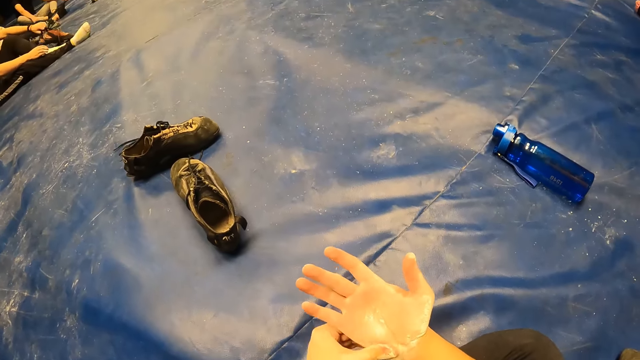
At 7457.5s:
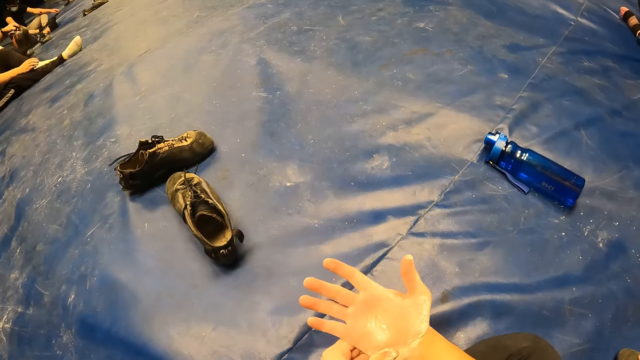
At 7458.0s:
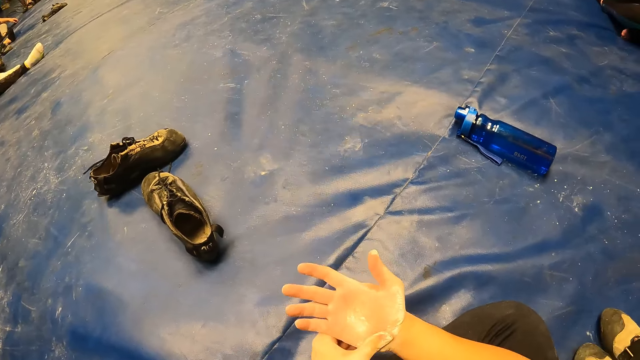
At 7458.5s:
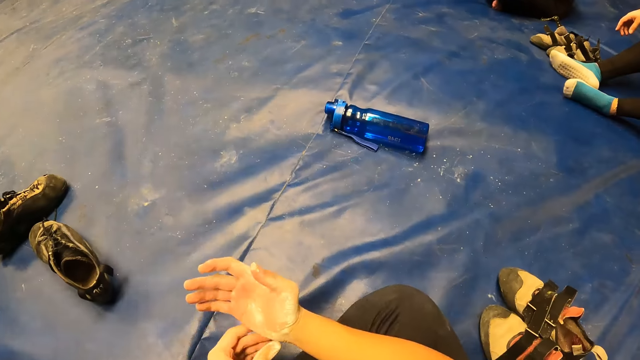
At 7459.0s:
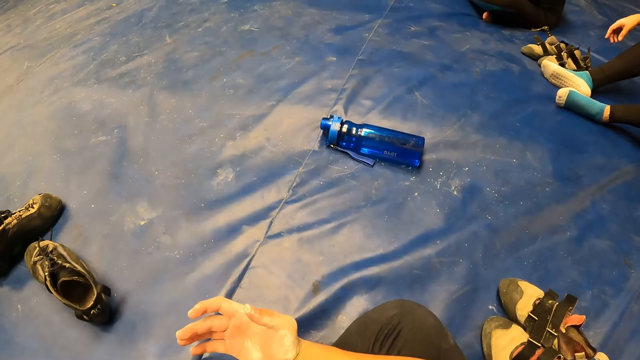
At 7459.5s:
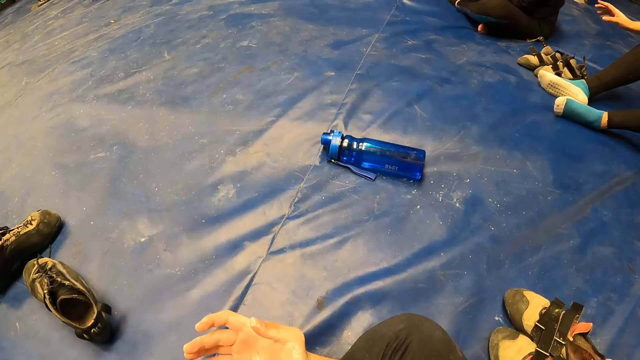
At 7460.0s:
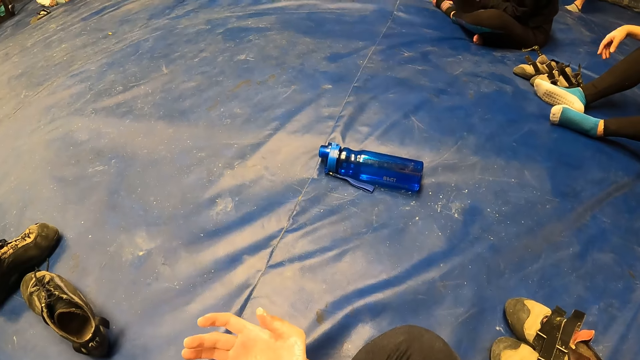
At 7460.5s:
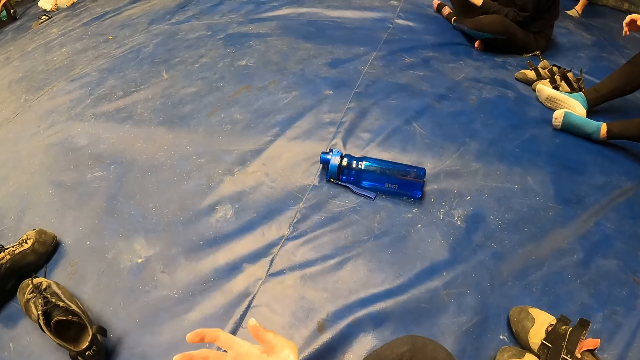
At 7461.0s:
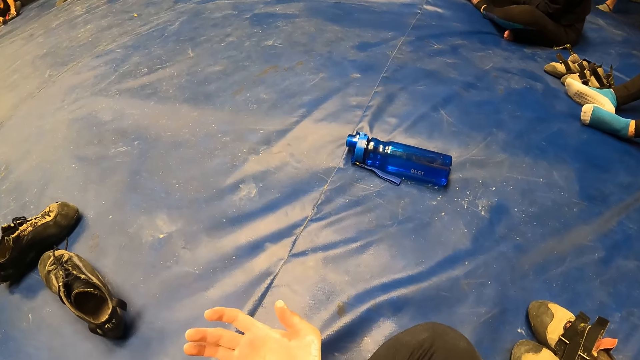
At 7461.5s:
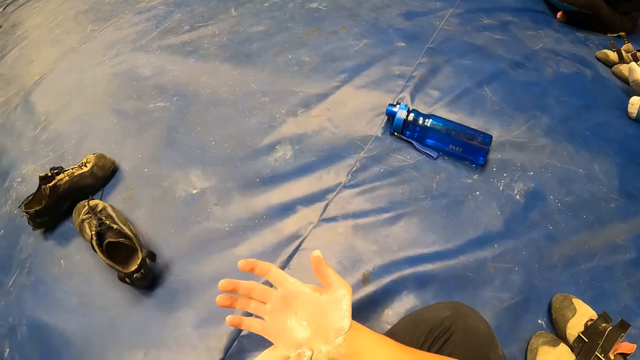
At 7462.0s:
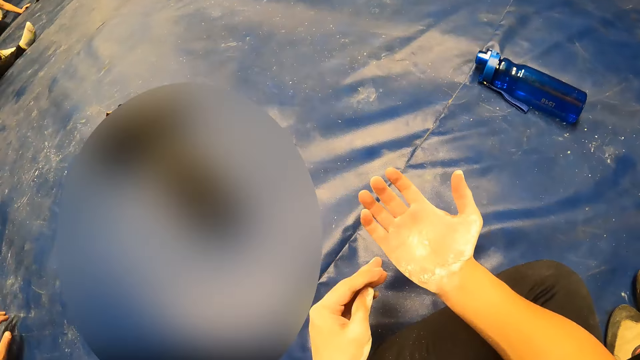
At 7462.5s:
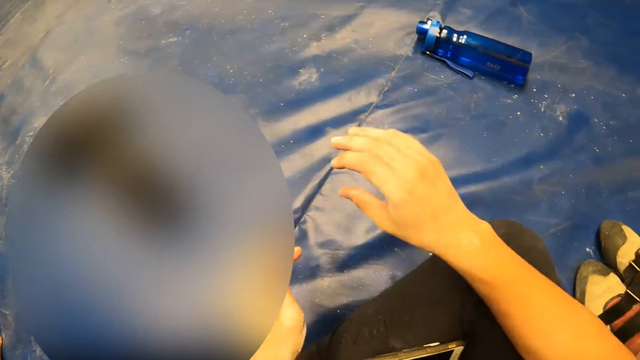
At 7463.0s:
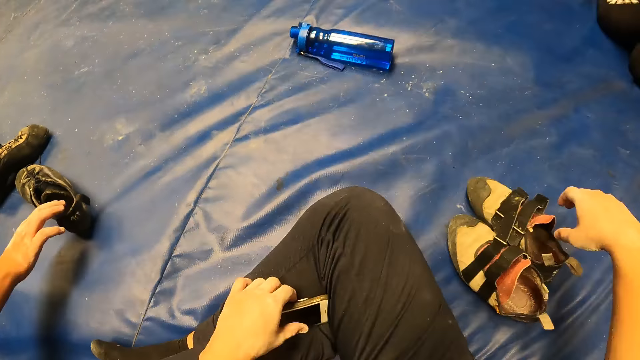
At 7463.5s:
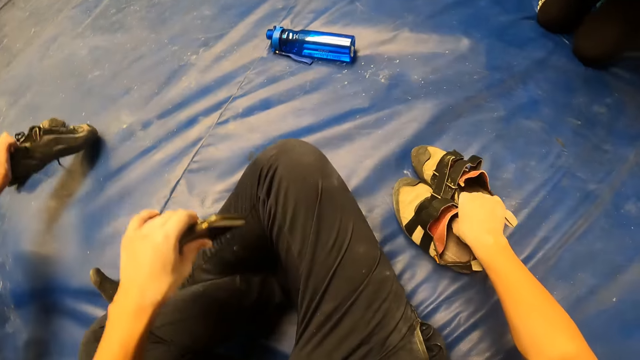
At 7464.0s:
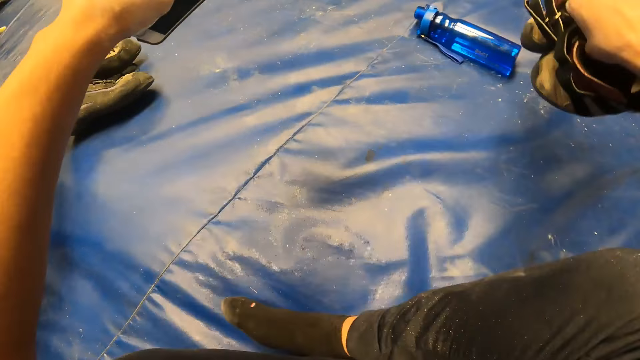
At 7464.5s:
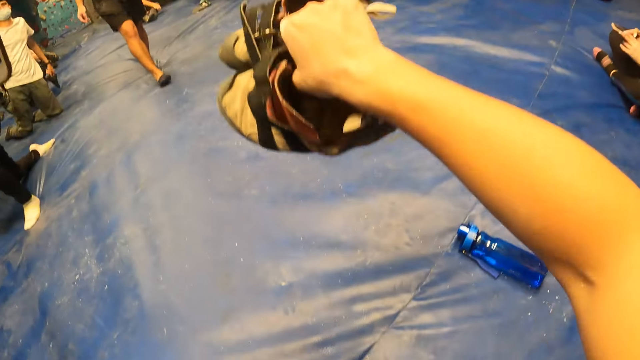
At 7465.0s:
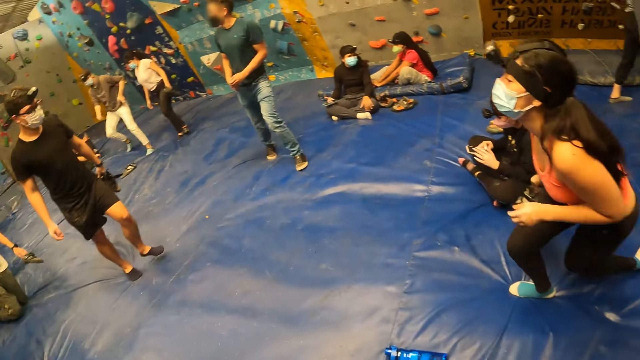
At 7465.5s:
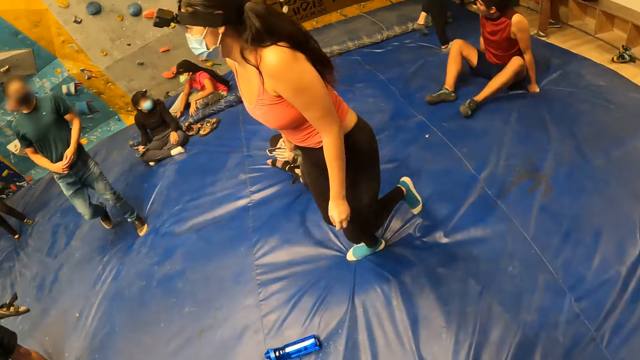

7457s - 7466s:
A man picks up a pair of shoes from the bouldering crash pad with his right hand. The camera wearer adjusts the pair of shoes on the bouldering crash pad with his right hand. He holds the phone with his left hand. He picks up the shoes and picks up the phone.

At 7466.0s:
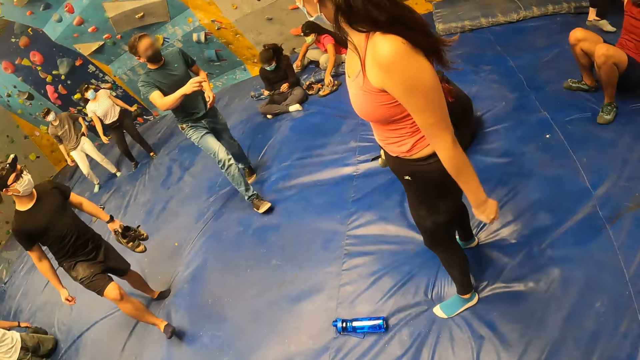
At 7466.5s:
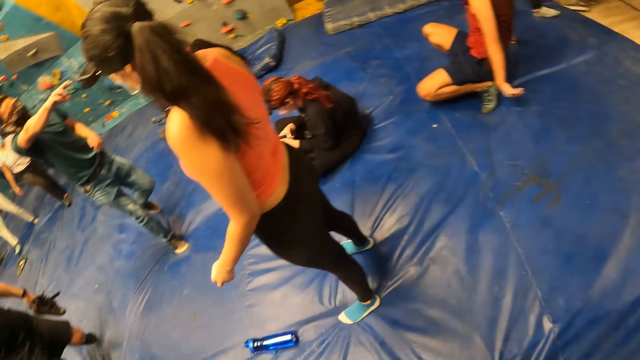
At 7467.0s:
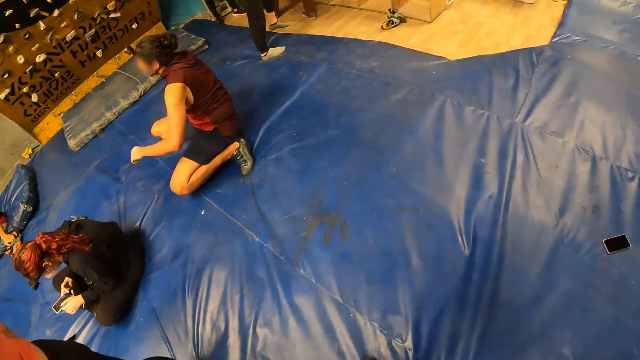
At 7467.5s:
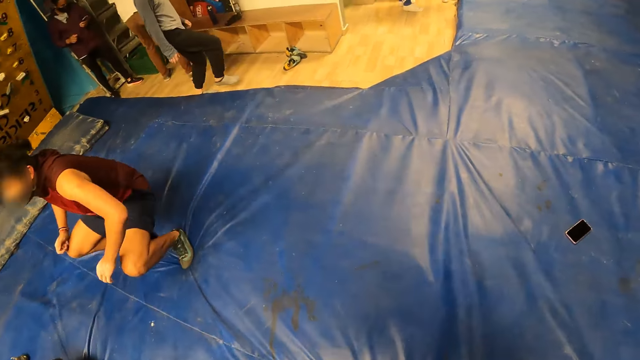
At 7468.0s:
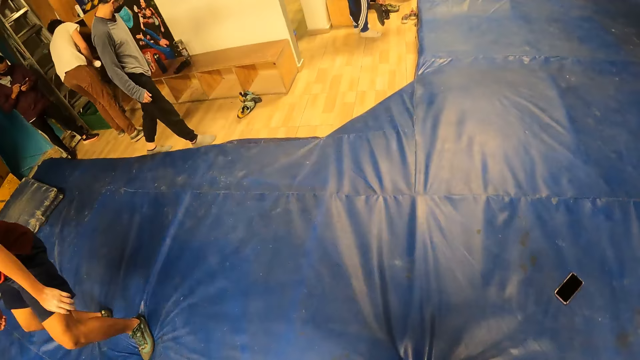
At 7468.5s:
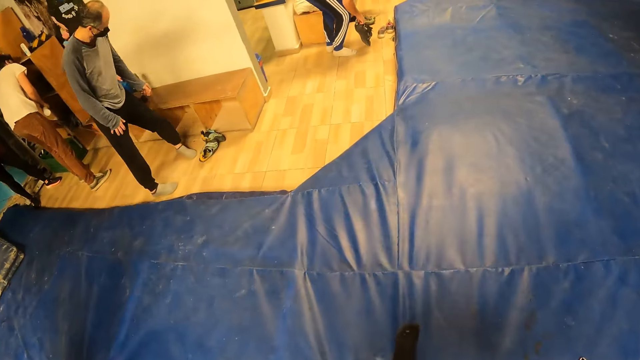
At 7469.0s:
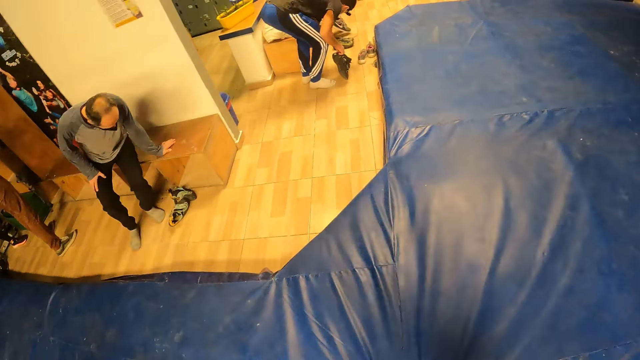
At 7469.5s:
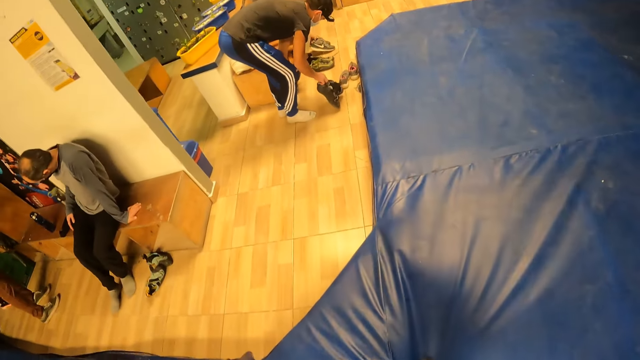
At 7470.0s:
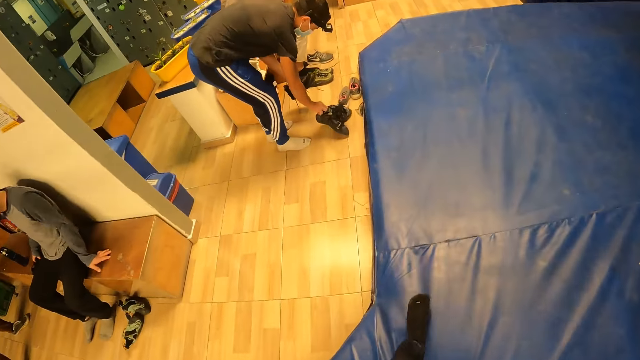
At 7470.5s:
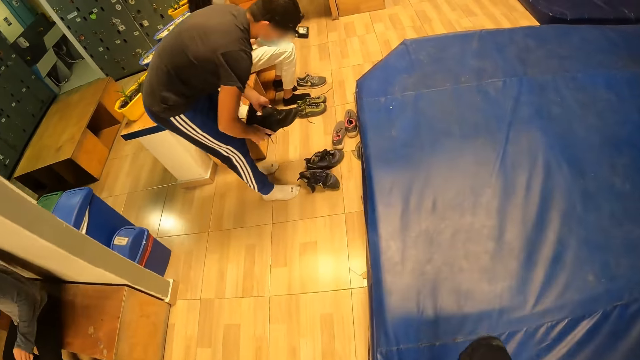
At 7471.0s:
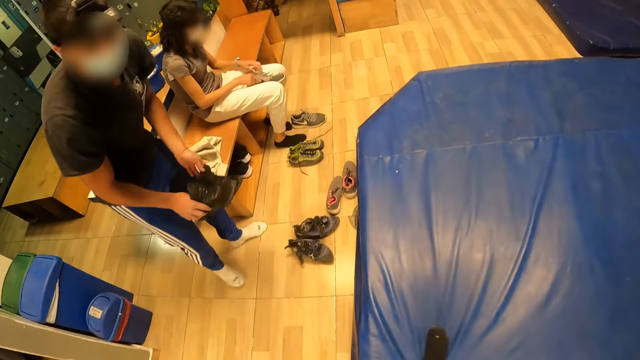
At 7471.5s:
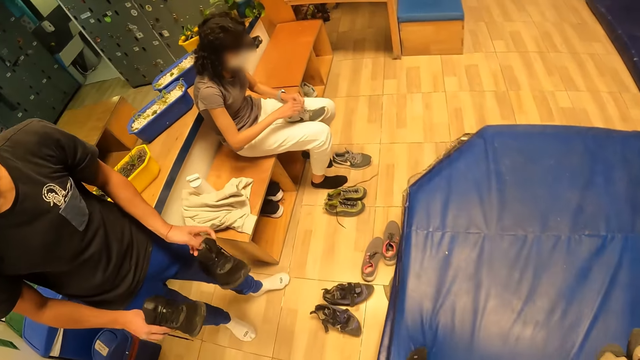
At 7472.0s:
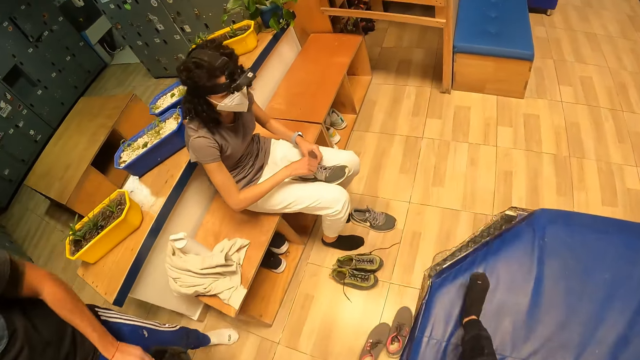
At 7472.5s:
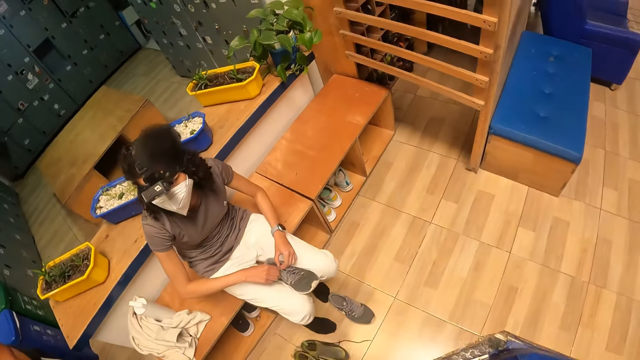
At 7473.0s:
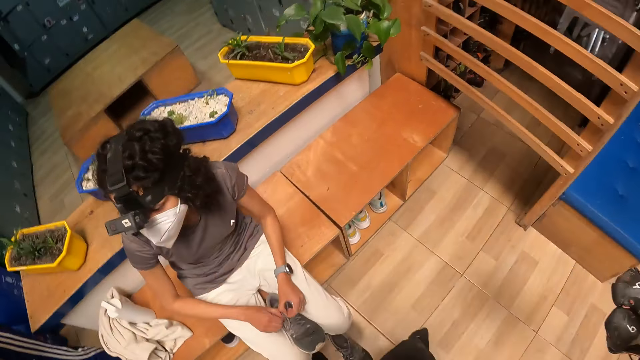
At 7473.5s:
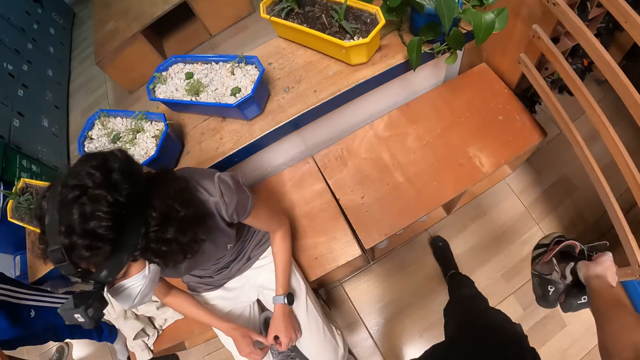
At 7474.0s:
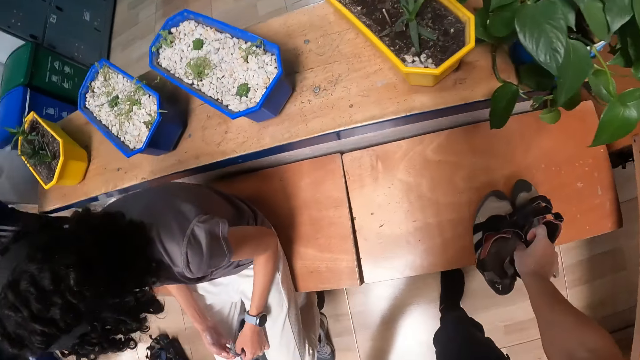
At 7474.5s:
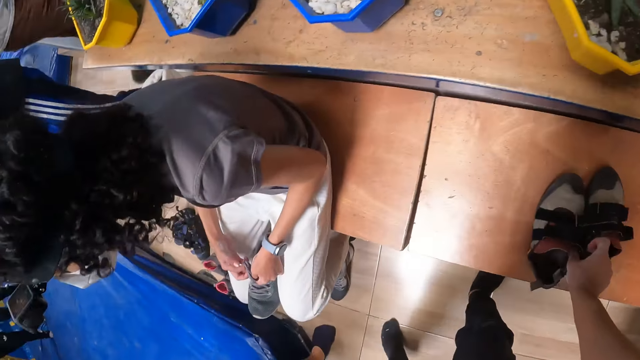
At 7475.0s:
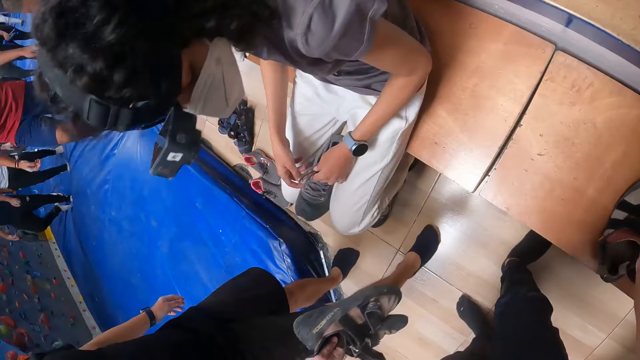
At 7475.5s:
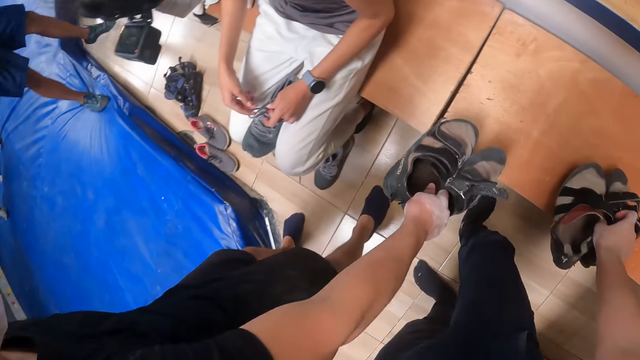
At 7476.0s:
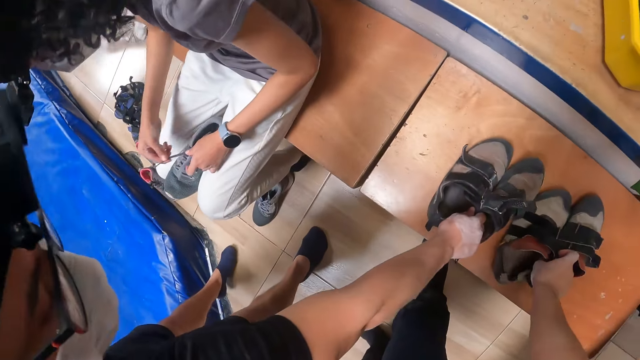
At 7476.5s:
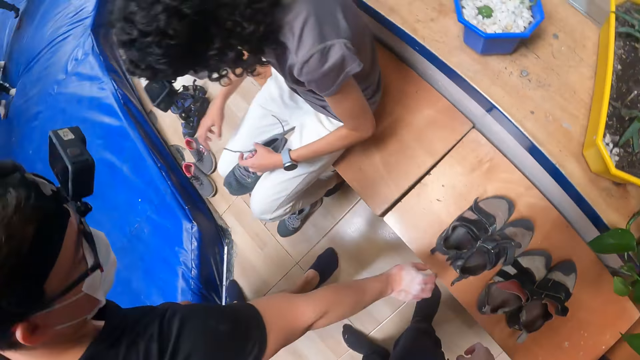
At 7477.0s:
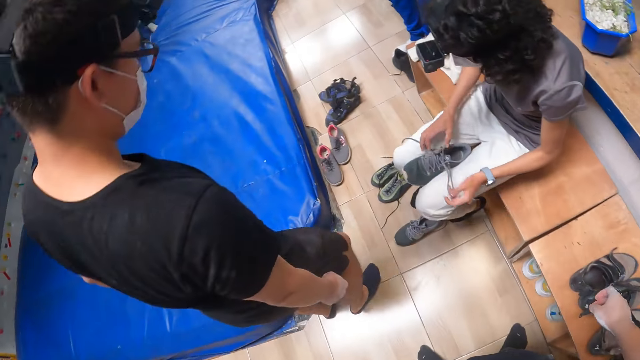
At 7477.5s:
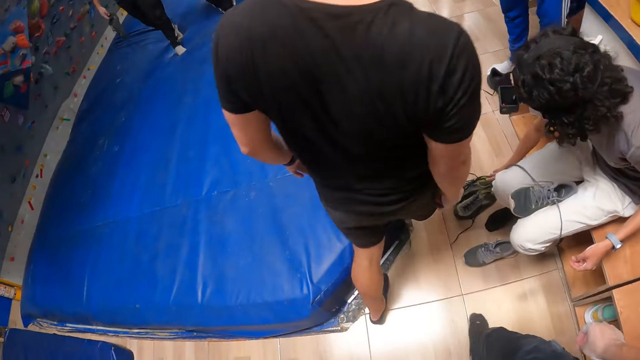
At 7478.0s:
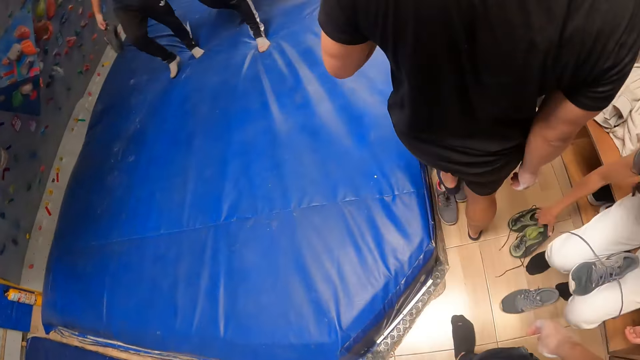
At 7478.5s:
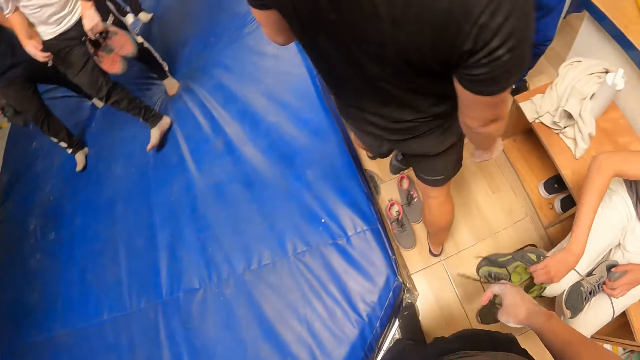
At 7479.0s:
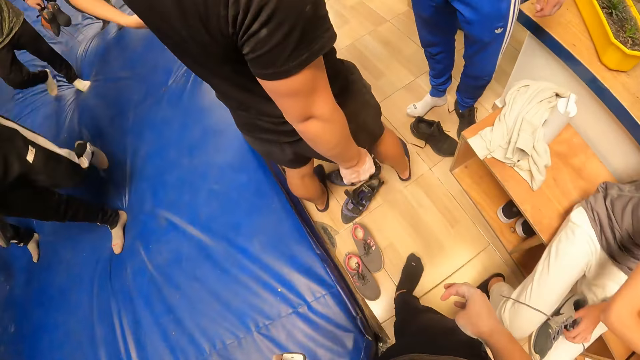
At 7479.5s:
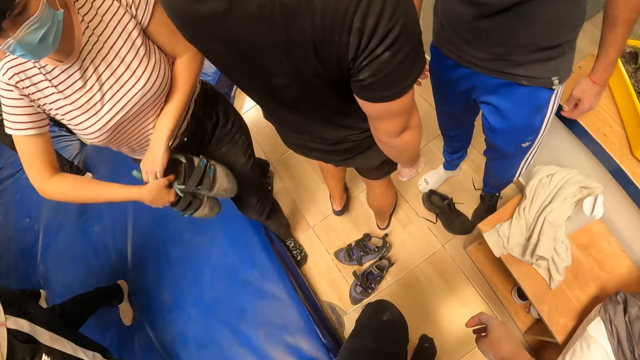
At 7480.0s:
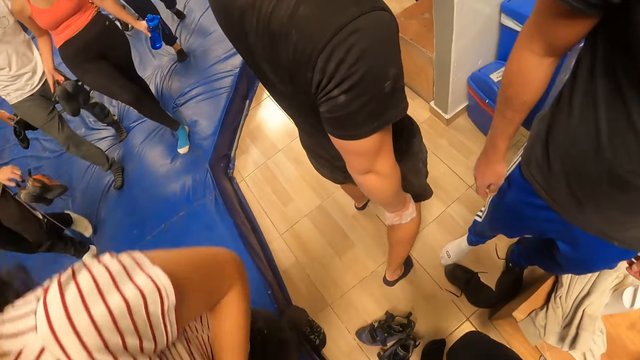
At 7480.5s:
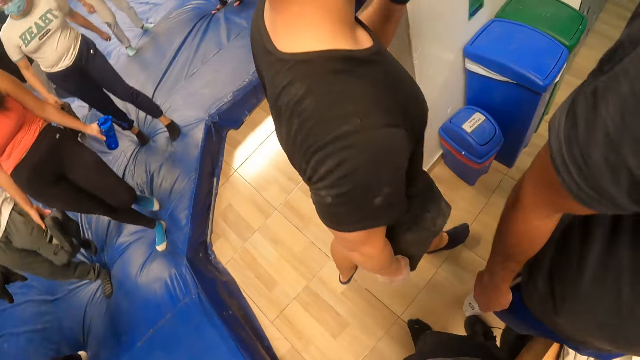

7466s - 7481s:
The camera wearer walks to the right. A man drops a pair of shoes on a floor with his right hand. A woman holds a shoe on her lap with both hands. The camera wearer drops the pair of shoes on a wooden bench with his right hand. Another man drops the pair of shoes on the wooden bench with his right hand. The woman picks up a pair of shoes from the floor with her right hand. The camera wearer walks to the washrooms.
